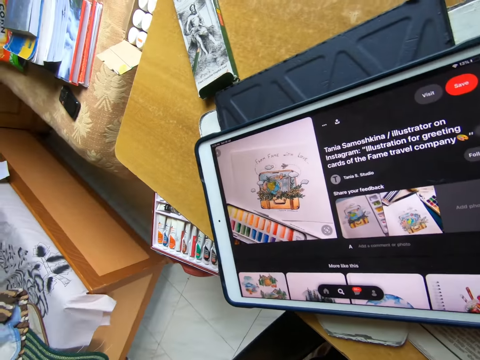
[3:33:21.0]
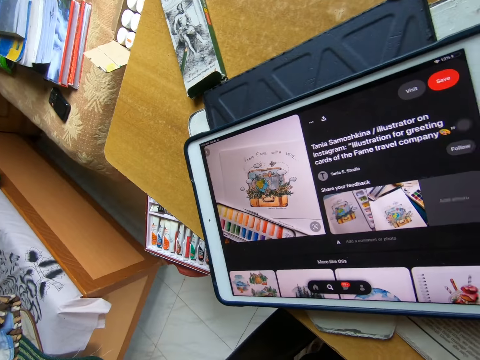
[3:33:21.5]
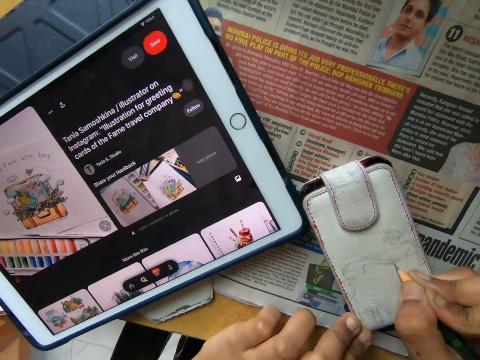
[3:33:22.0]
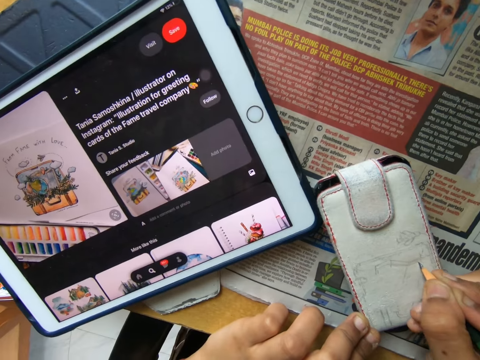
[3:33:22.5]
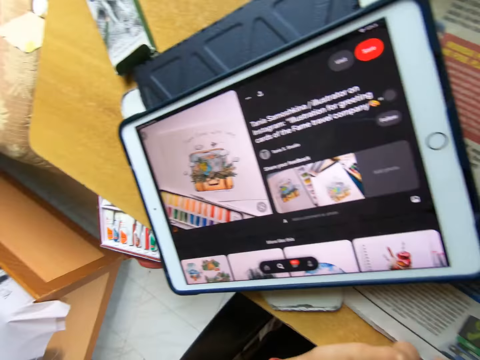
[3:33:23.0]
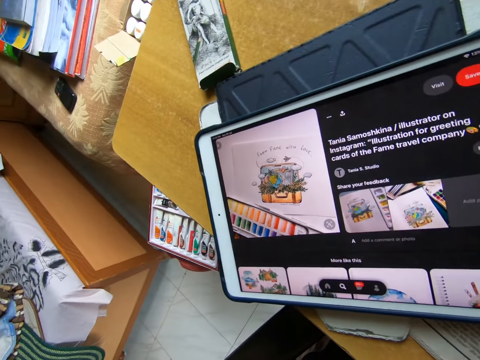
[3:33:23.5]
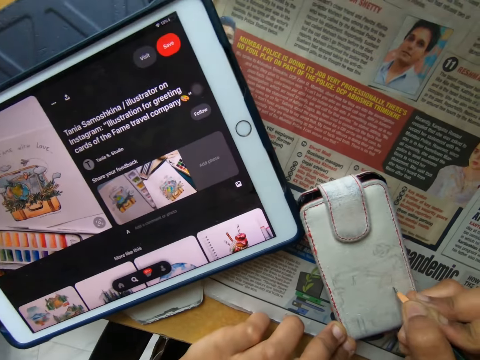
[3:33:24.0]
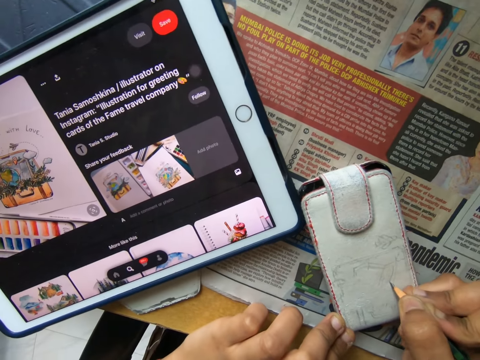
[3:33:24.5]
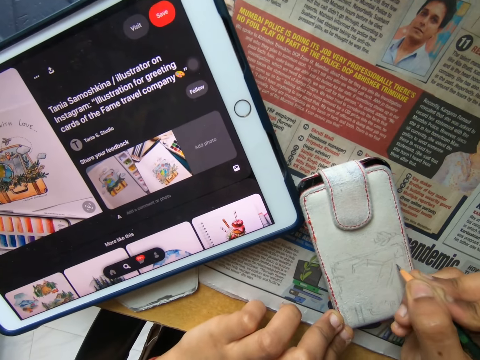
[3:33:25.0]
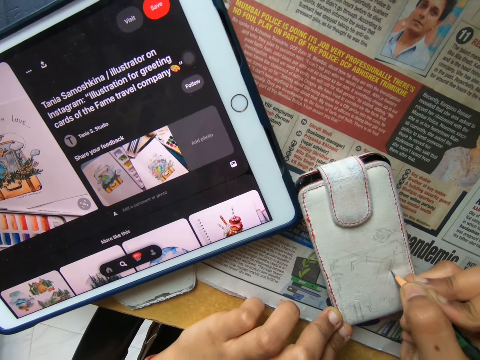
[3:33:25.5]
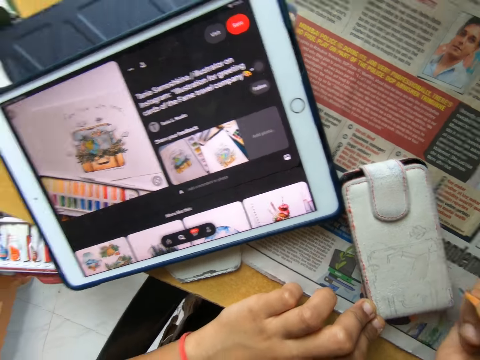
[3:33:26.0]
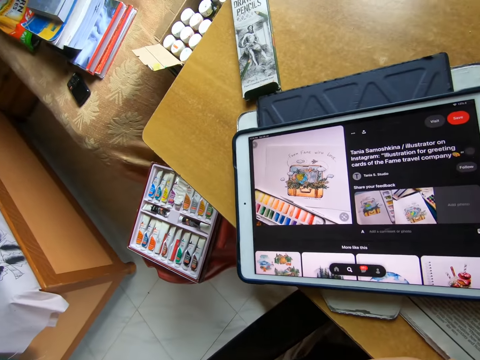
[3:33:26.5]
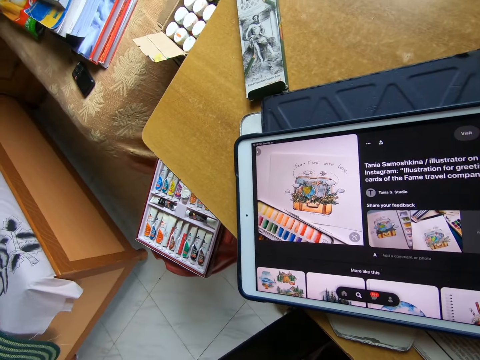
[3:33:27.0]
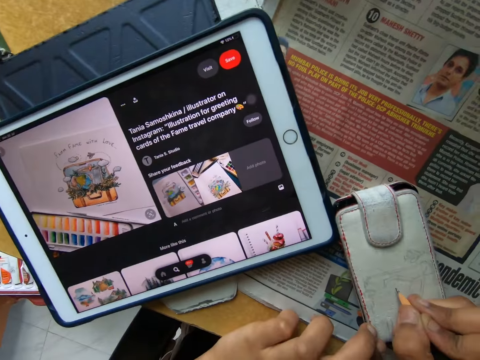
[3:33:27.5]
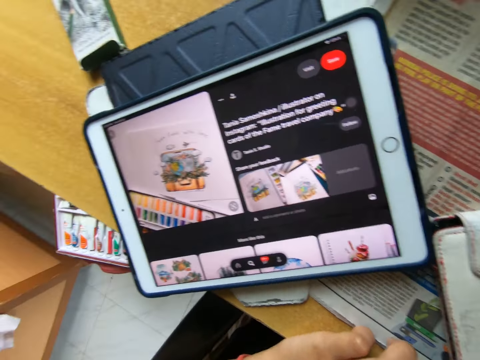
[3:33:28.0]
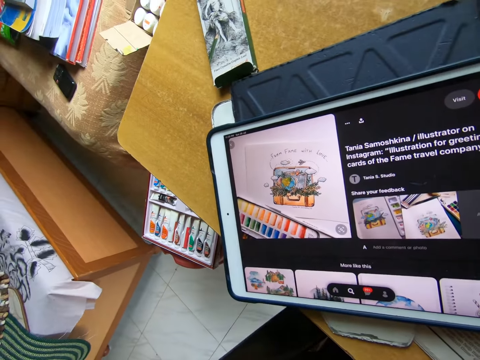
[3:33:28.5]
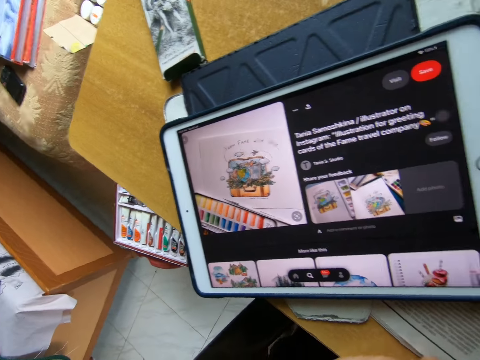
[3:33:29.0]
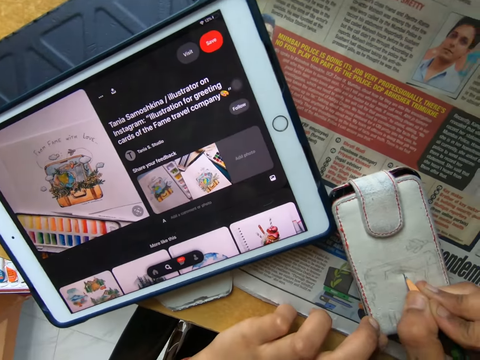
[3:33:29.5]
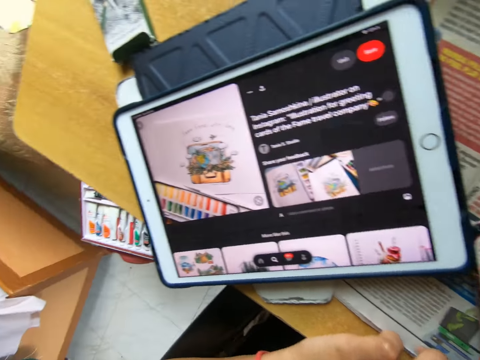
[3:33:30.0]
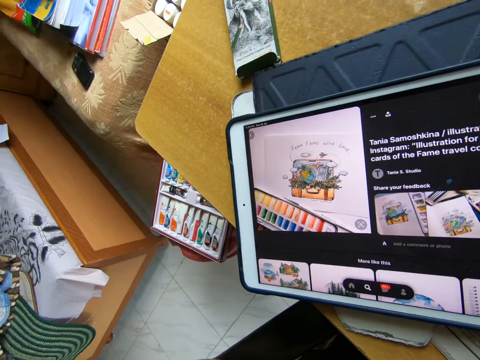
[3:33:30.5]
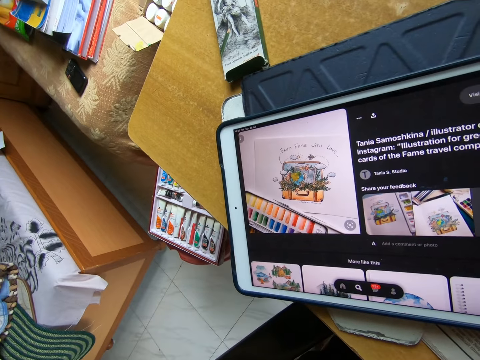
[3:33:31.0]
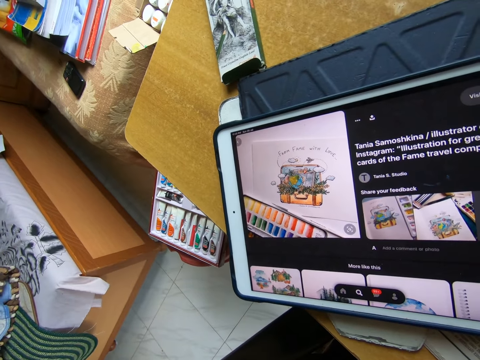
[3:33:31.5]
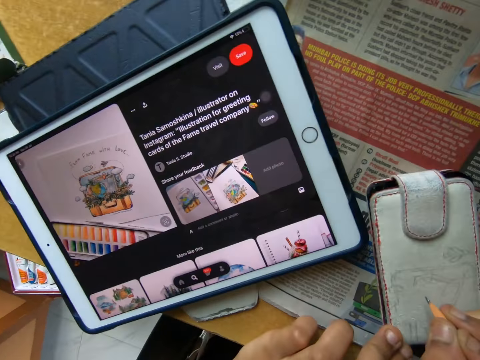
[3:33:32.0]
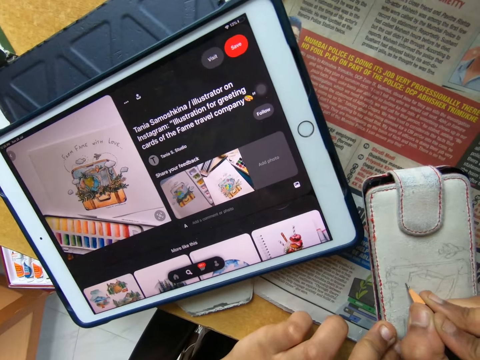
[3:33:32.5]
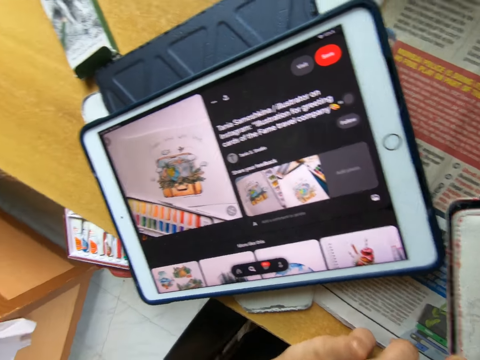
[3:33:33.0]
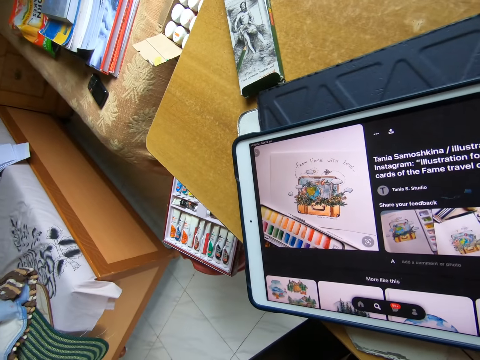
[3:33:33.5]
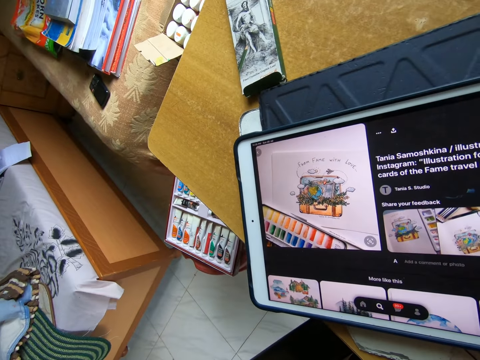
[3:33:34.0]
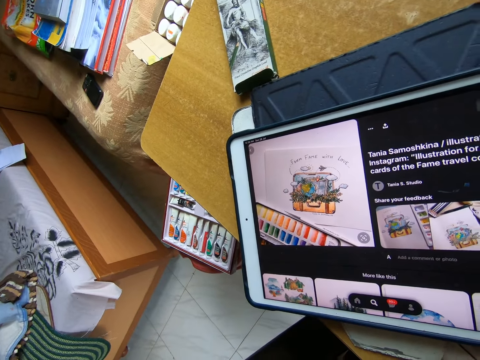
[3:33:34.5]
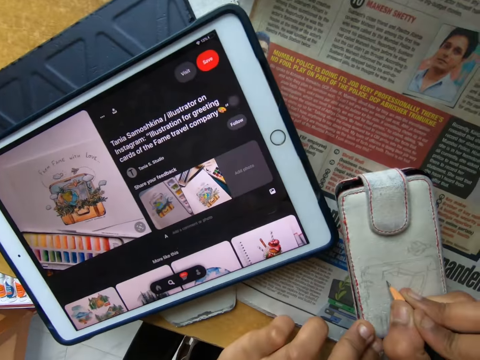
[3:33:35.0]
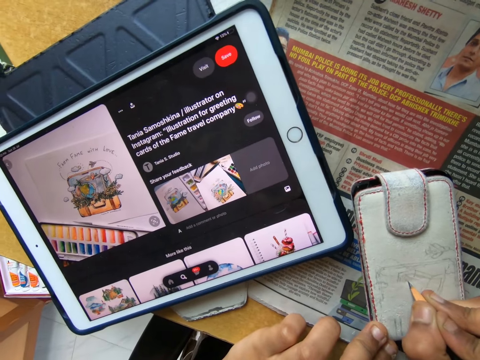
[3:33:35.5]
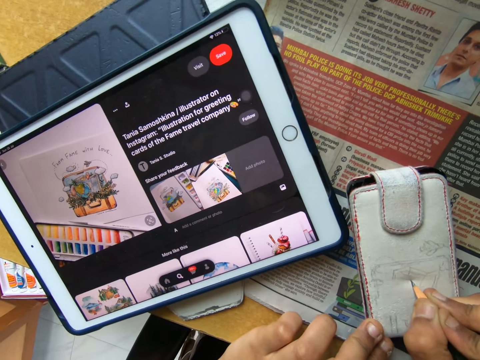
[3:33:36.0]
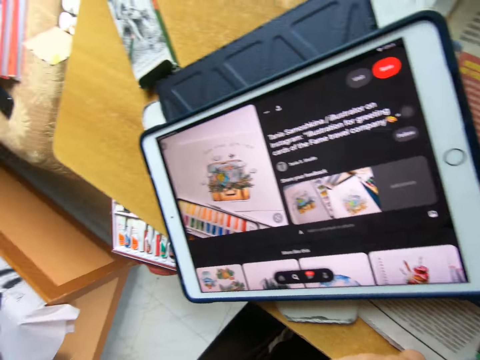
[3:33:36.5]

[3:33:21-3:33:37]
The camera wearer stares at the image on the tablet on the table and sketches on the phone casing on the table with the pen in his right hand. He stares at the image on the tablet on the table and sketches on the phone casing on the table with the pen in his right hand. He stares at the image on the tablet on the table and sketches on the phone casing on the table with the pen in his right hand. He stares at the image on the tablet on the table and sketches on the phone casing on the table with the pen in his right hand. He stares at the image on the tablet on the table and sketches on the phone casing on the table with the pen in his right hand. He stares at the image on the tablet on the table and sketches on the phone casing on the table with the pen in his right hand.

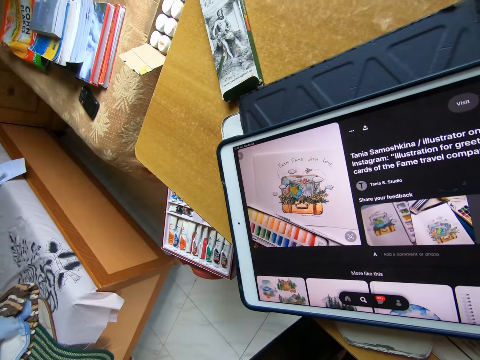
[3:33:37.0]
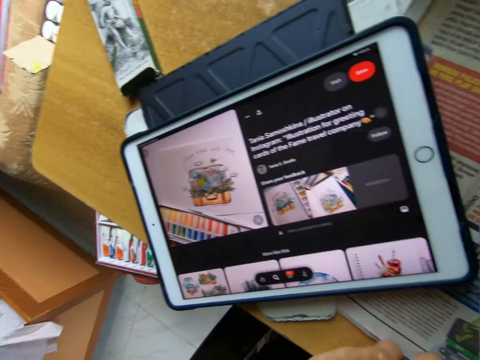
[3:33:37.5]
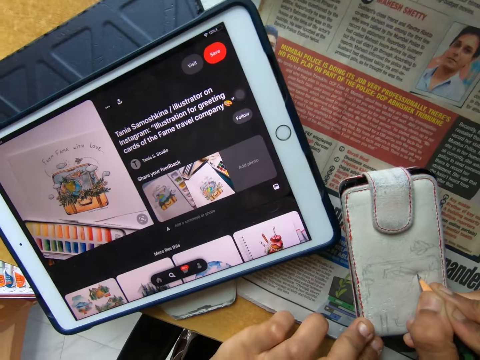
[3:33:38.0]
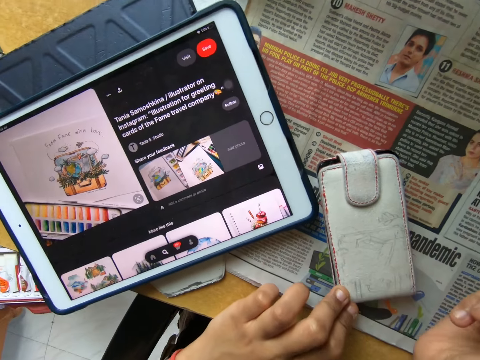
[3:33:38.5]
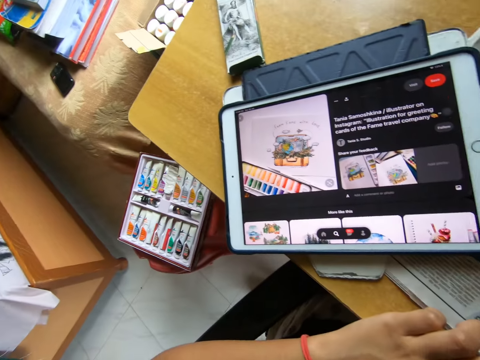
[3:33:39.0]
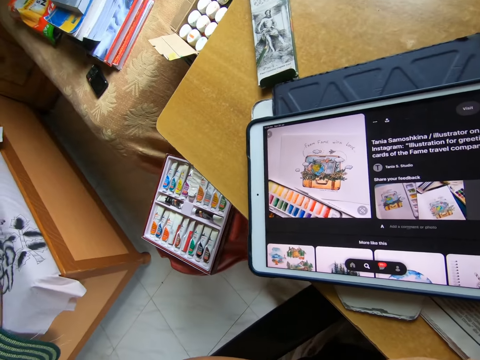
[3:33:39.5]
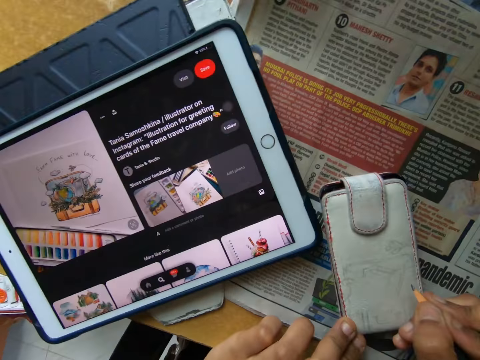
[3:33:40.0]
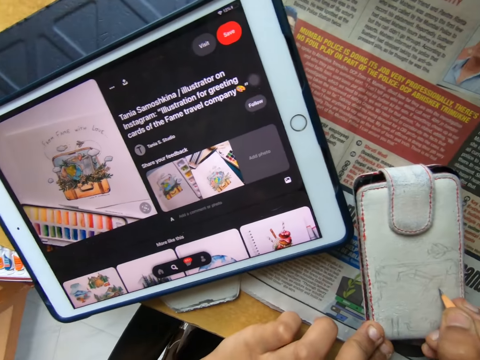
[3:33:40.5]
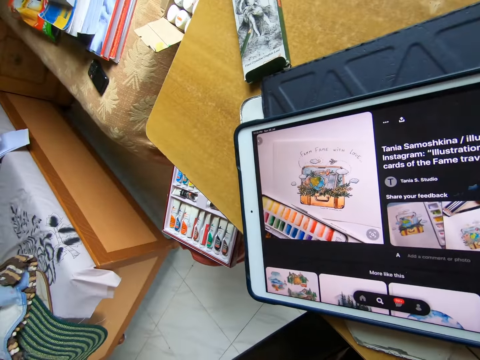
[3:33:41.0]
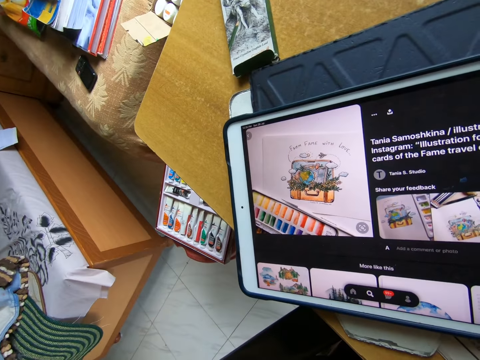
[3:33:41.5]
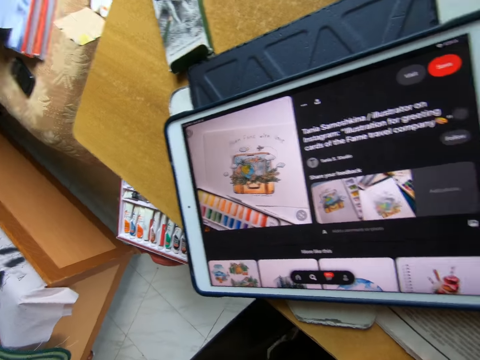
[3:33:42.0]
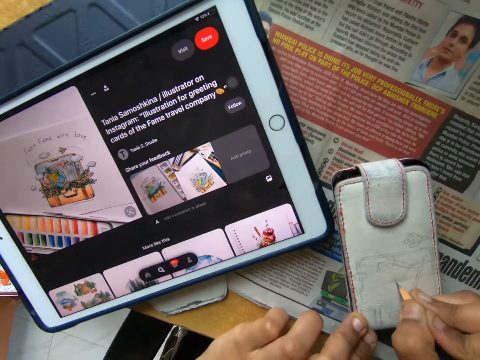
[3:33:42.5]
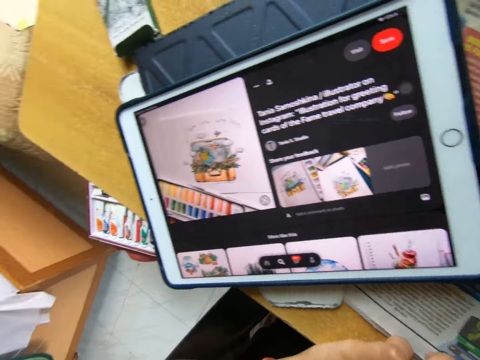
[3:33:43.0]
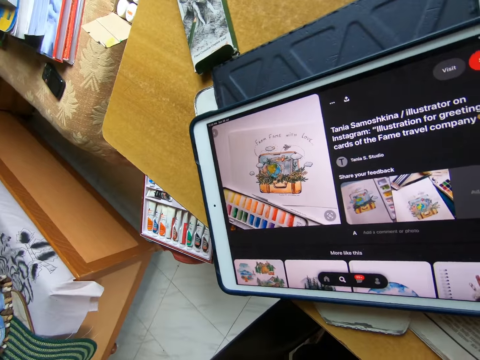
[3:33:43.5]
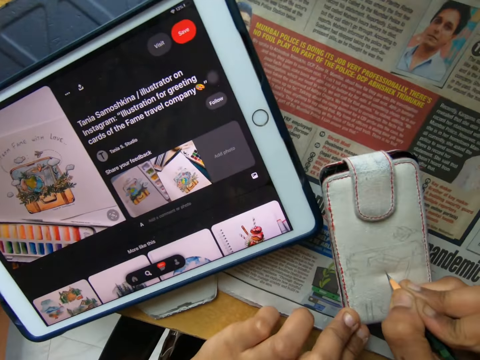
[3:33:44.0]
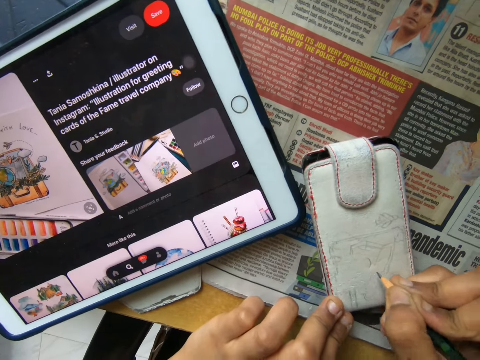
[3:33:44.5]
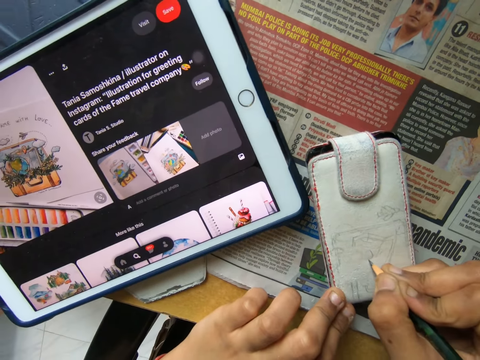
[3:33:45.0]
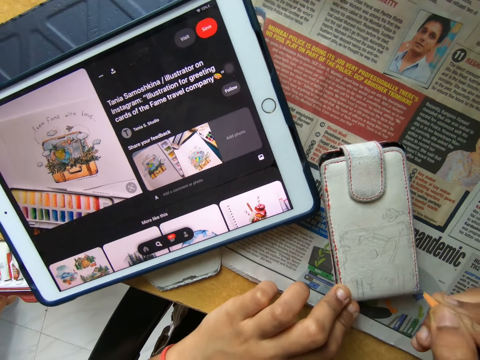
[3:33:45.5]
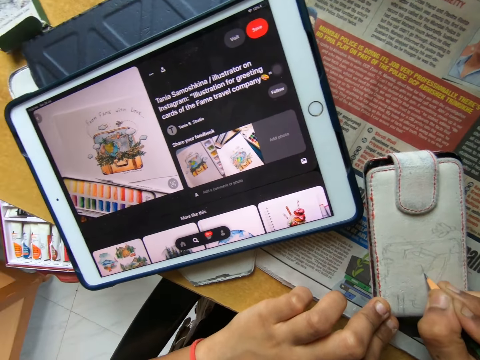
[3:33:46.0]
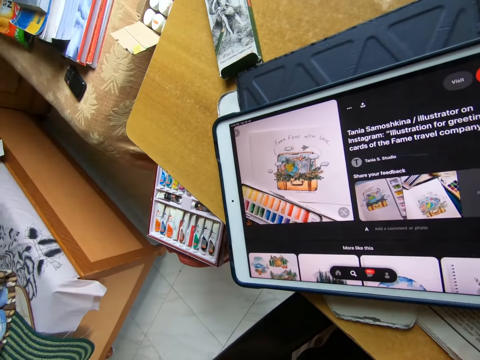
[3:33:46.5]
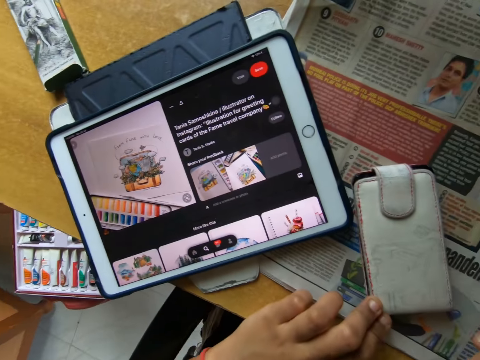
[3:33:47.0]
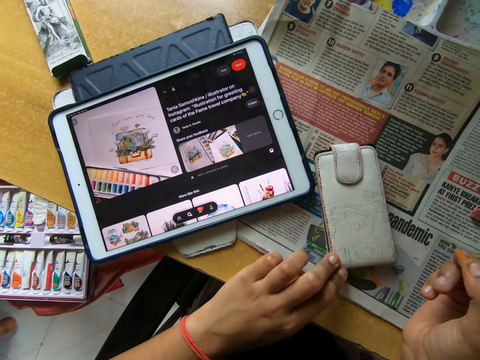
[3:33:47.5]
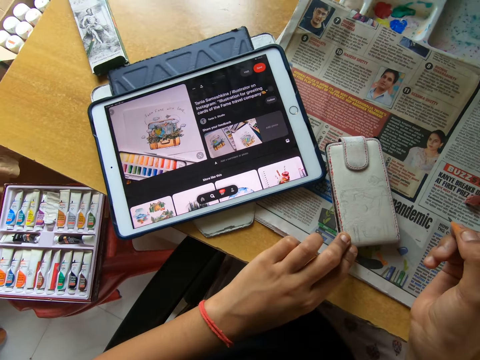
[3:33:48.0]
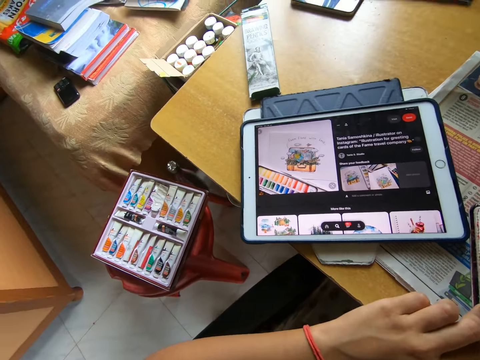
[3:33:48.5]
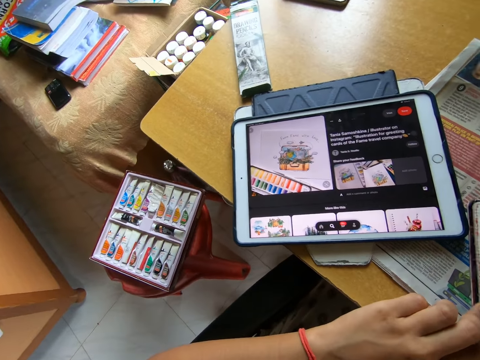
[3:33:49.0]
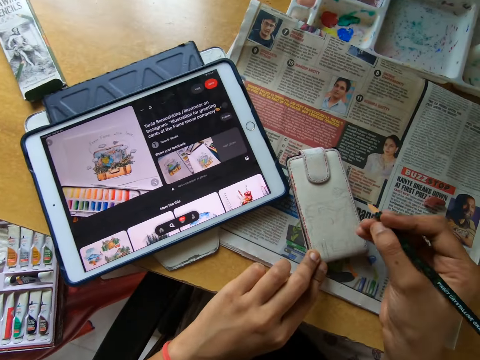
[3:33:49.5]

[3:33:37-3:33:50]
The camera wearer stares at the image on the tablet or iPad on the table. He sketches on the phone casing on the table with the pen in his right hand. He looks around. He stares at the image on the tablet on the table. He sketches on the phone casing on the table with the pen in his right hand. He stares at the image on the tablet on the table. He sketches on the phone casing on the table with the pen in his right hand. He stares at the image on the tablet on the table. He sketches on the phone casing on the table with the pen in his right hand. He stares at the image on the tablet on the table. He looks at something. He looks at the iPad.
